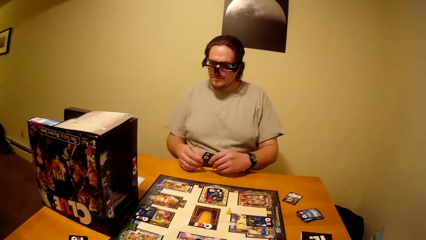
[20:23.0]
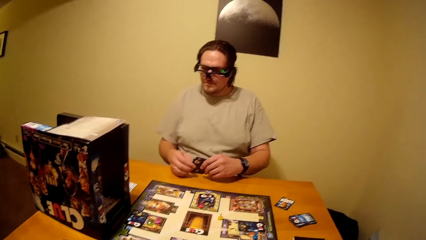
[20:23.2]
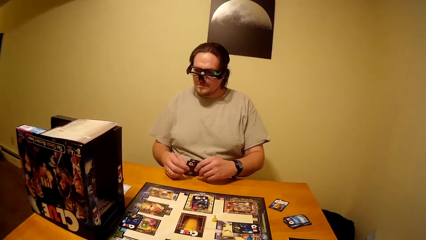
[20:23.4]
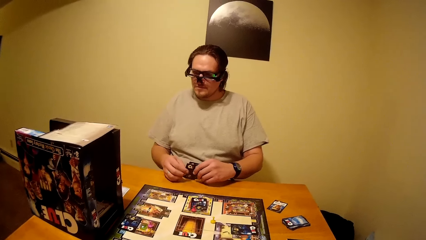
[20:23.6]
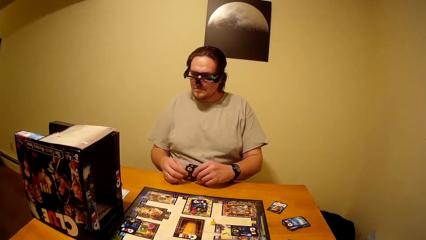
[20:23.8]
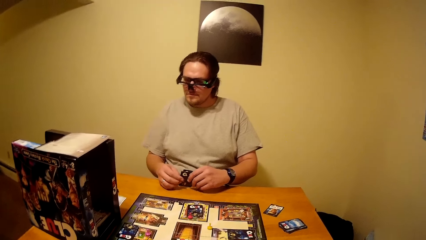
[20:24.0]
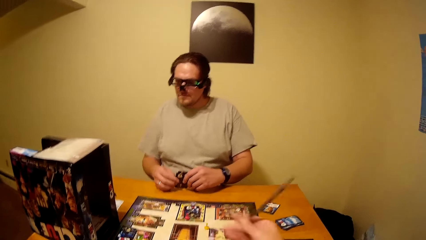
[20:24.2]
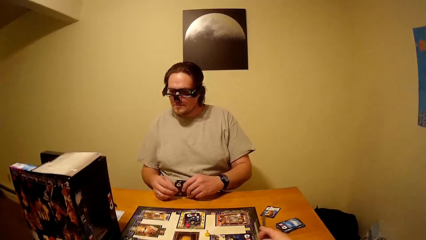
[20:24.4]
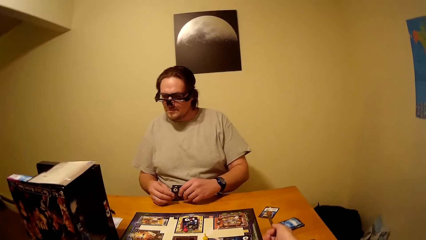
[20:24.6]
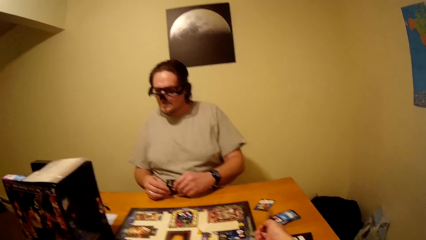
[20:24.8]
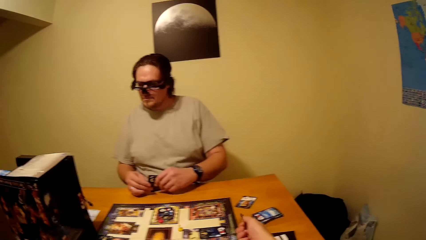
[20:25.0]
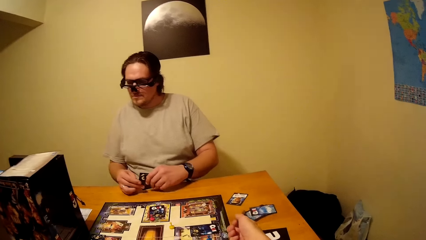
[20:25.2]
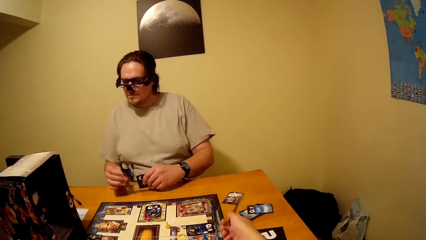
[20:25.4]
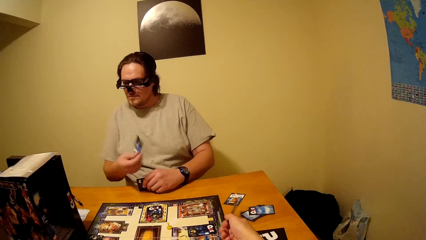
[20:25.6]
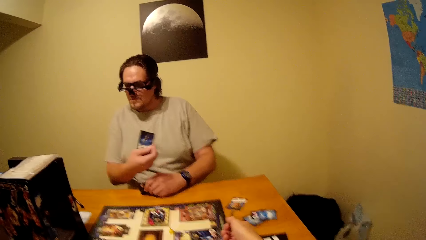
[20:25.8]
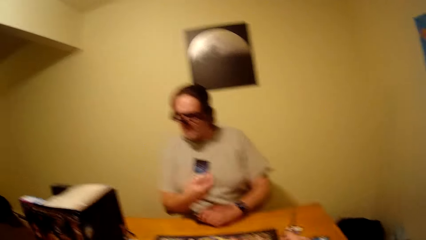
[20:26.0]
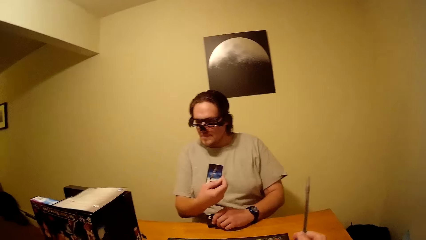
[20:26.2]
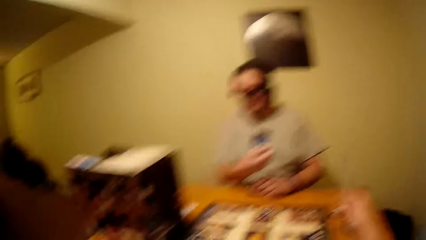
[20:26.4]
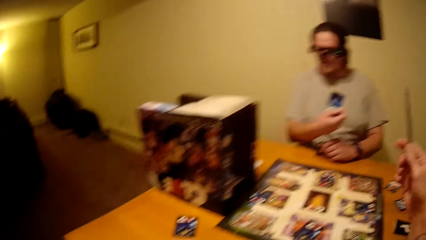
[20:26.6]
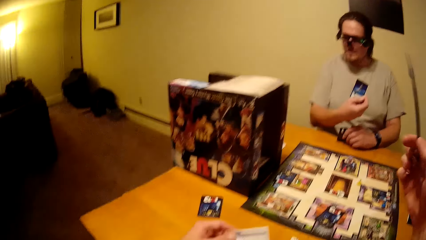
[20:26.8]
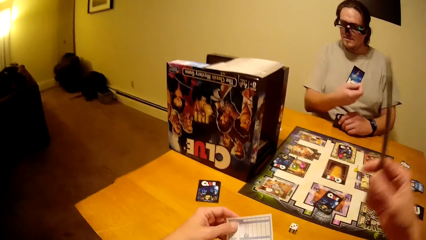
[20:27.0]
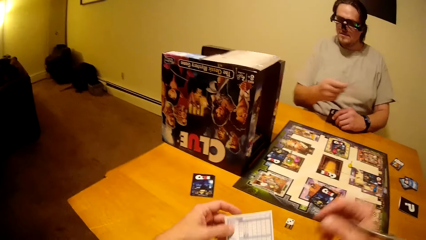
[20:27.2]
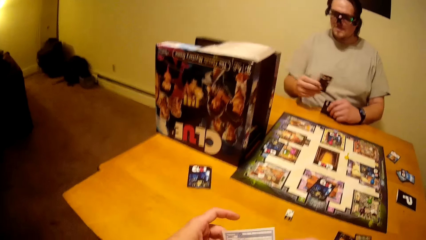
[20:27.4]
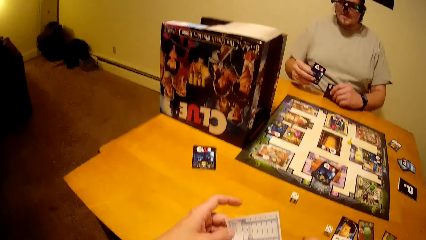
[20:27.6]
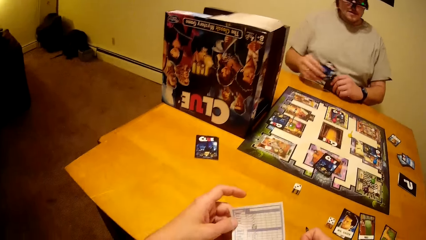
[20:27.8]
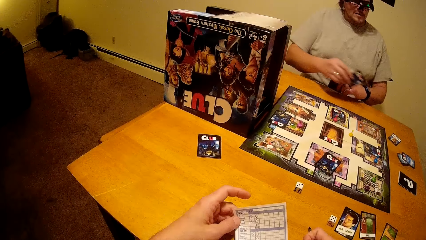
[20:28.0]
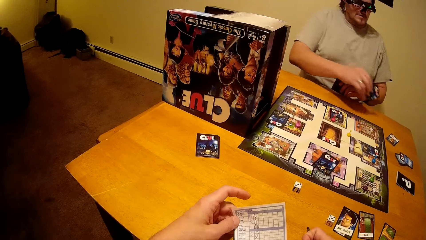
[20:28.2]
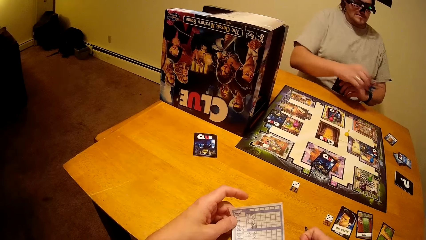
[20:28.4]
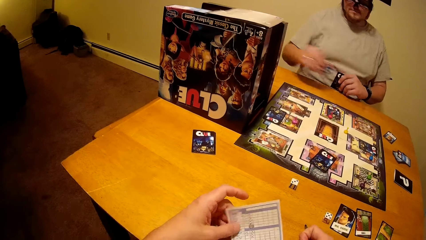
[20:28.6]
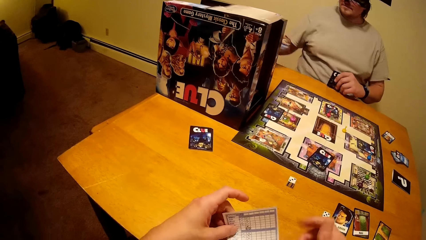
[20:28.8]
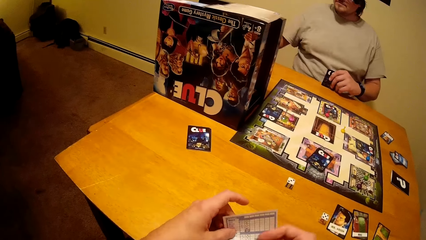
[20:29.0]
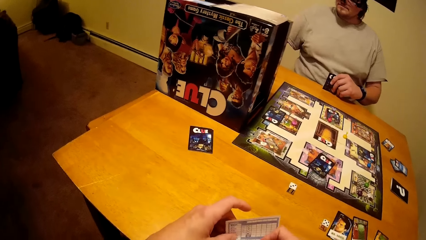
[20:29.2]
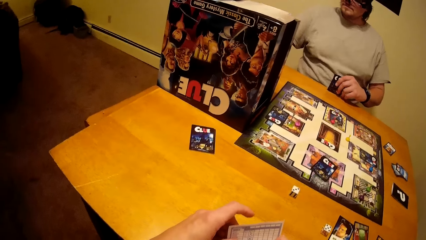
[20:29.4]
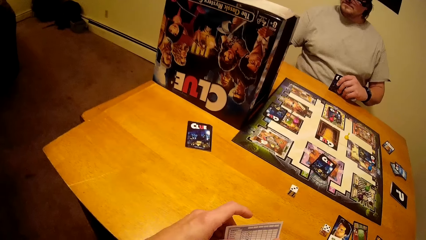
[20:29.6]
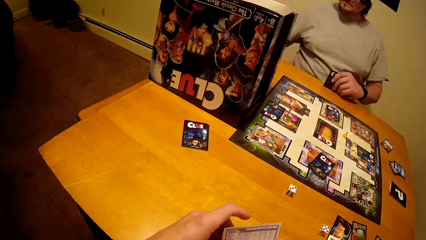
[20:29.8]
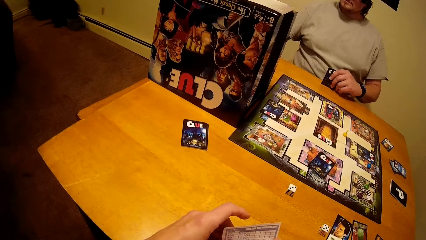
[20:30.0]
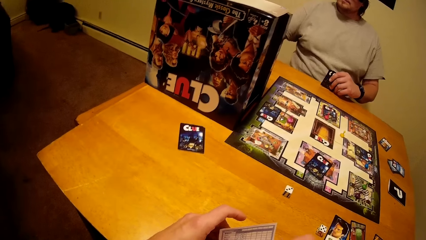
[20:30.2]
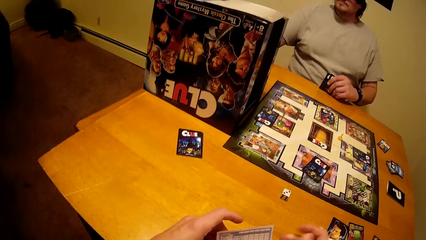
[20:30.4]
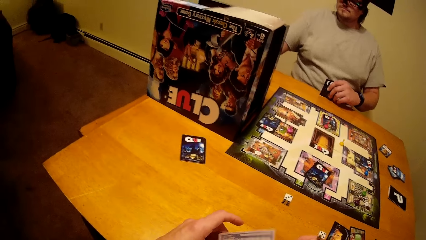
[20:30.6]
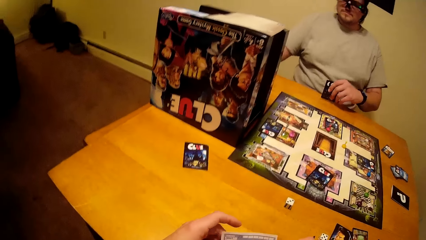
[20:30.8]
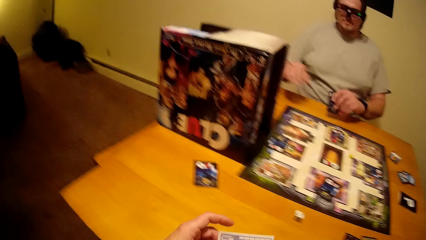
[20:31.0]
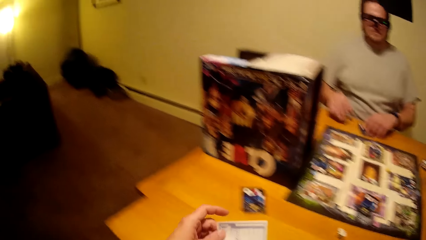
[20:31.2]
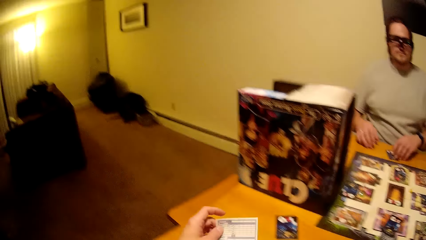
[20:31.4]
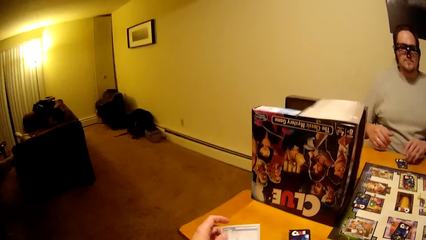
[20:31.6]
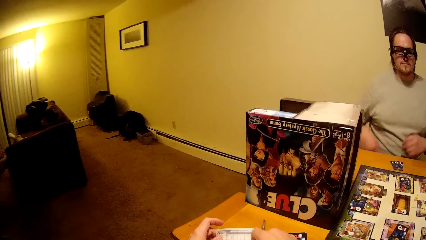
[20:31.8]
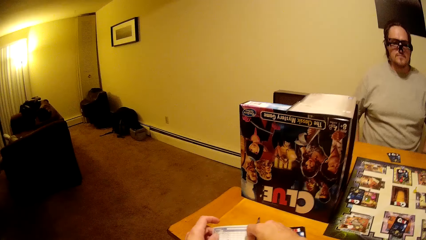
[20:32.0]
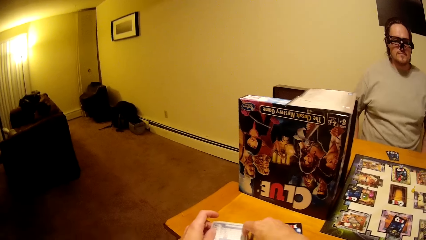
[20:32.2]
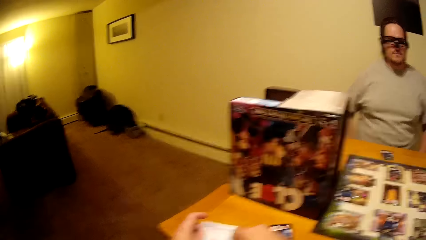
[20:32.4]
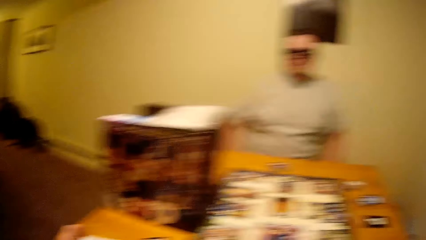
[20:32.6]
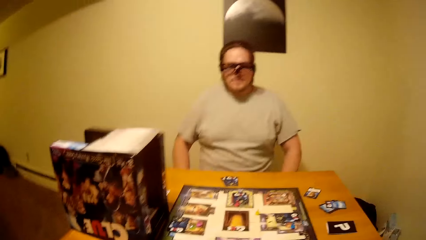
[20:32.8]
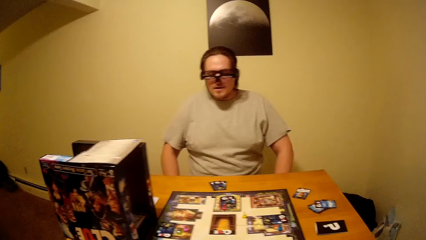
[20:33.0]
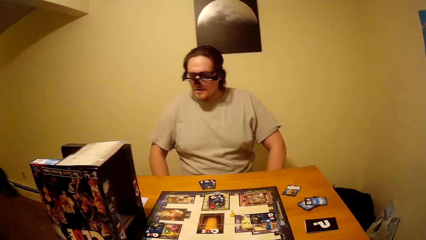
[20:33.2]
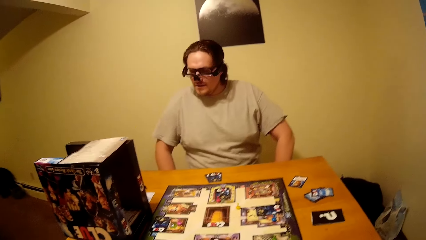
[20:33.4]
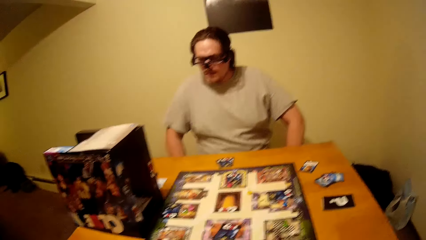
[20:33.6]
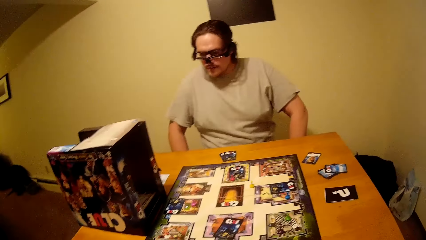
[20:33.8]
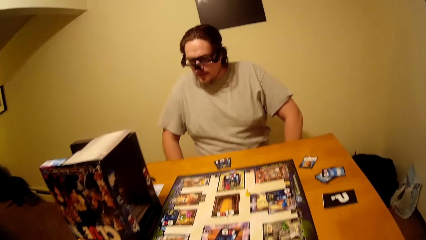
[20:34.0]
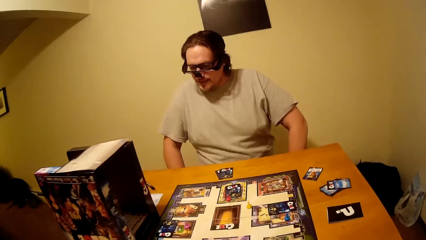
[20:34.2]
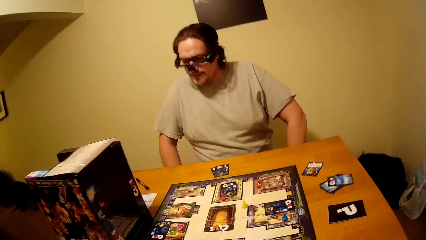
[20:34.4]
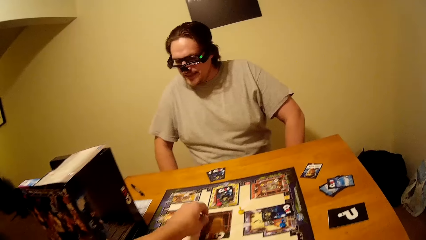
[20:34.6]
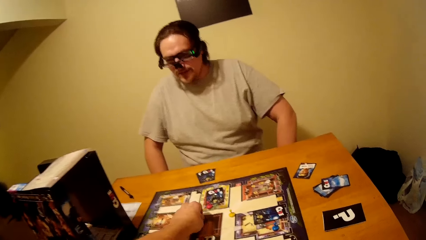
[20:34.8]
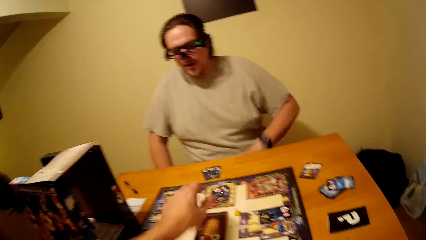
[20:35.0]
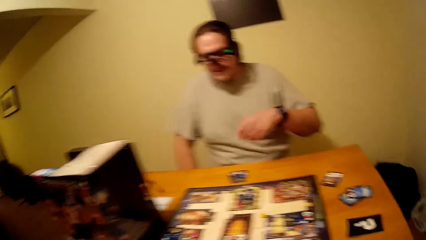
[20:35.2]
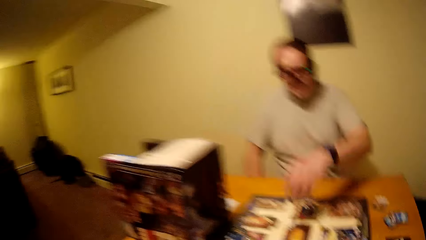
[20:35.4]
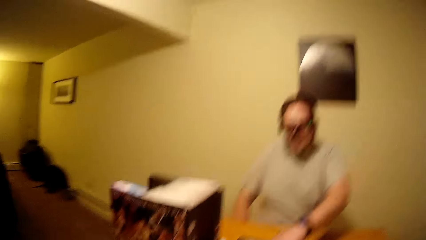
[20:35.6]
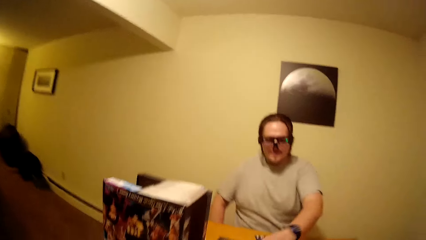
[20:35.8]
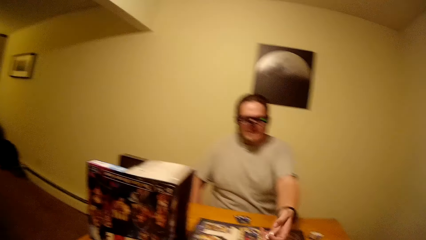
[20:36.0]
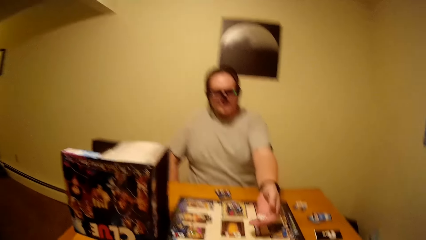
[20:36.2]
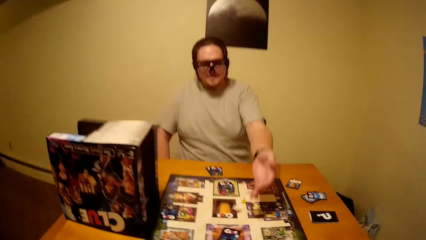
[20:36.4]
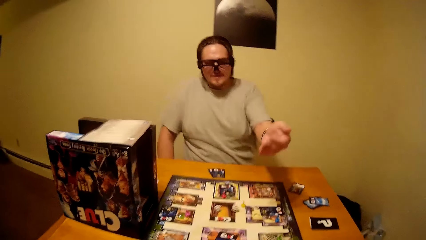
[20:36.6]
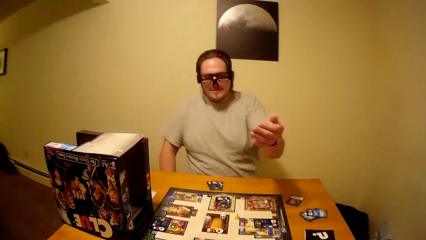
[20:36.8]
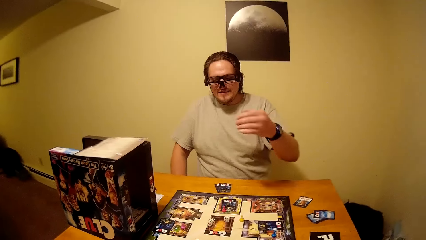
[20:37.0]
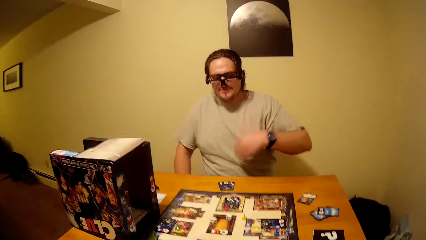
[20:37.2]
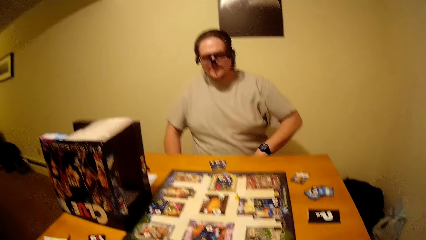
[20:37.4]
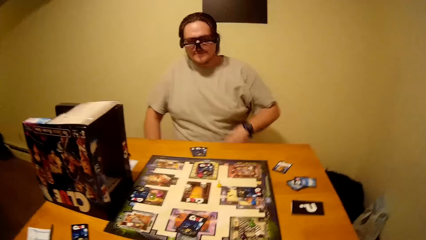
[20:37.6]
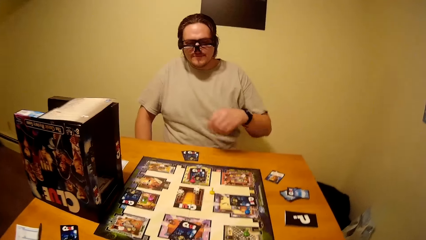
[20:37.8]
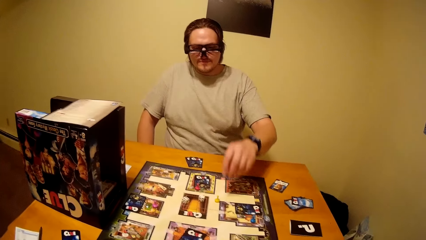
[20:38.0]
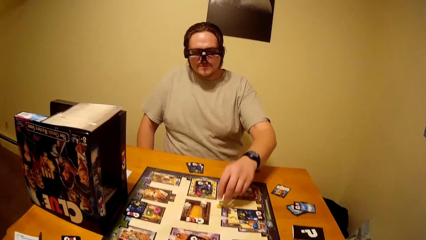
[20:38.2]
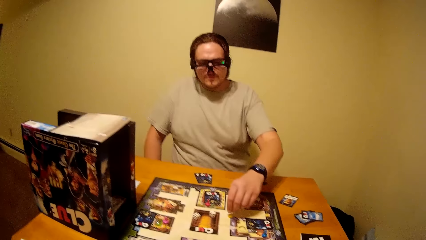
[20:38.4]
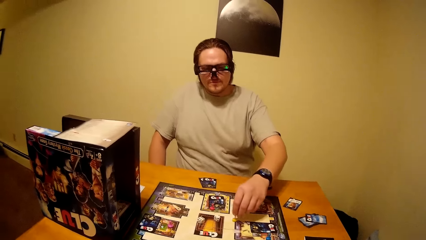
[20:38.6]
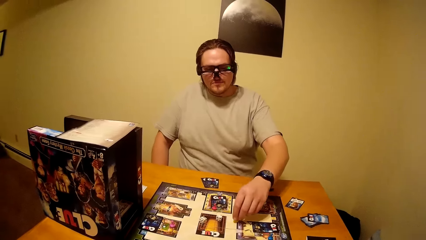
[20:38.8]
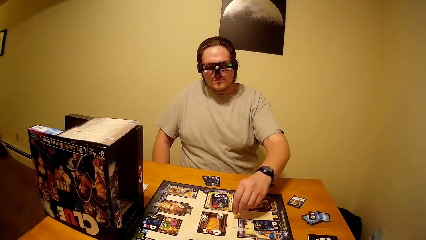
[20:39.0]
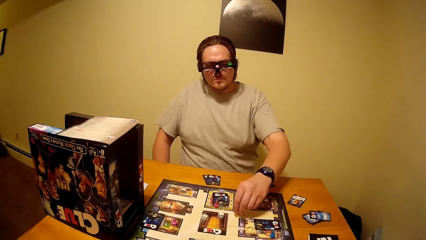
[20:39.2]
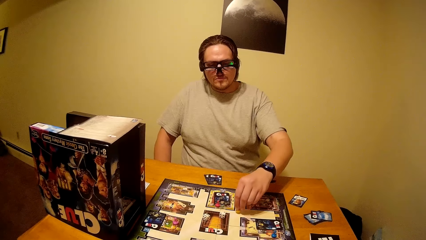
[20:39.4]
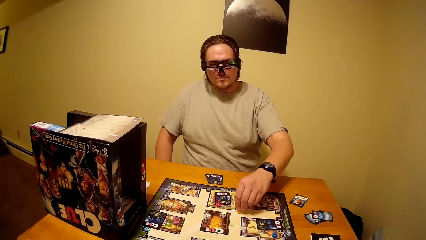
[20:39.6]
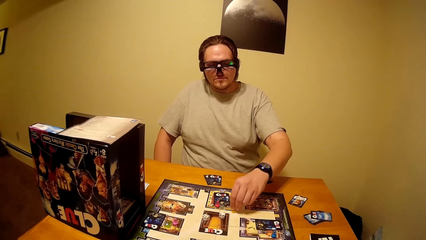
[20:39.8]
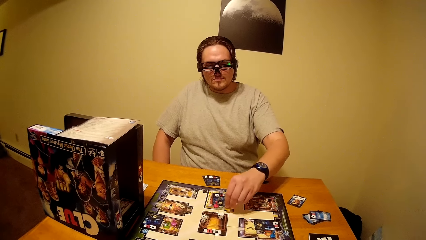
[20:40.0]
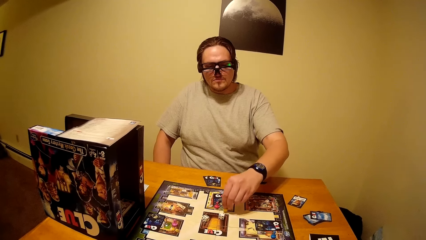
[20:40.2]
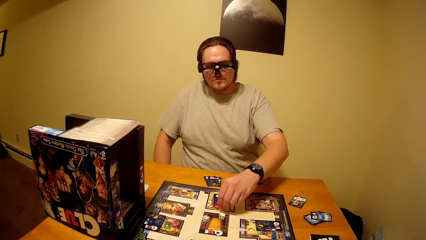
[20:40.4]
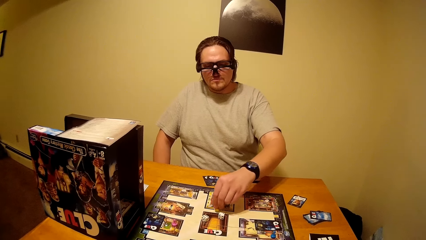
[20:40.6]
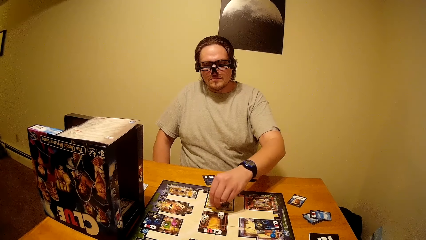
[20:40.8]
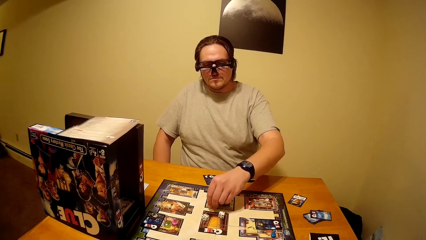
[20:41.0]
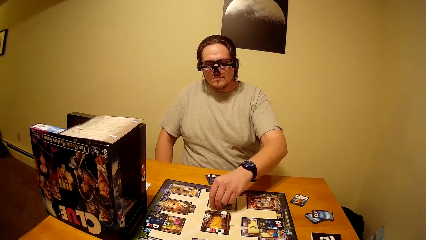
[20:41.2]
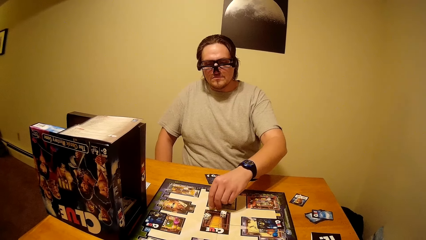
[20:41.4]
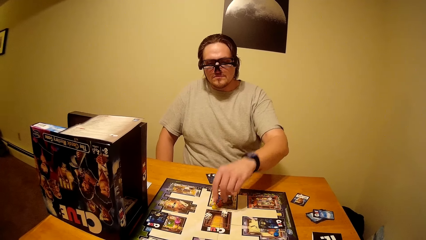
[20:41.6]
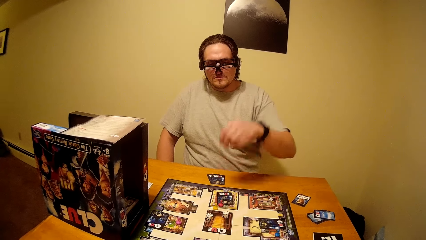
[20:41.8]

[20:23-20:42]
The camera wearer points at the board game cards with a pen. They write on paper. The man drops the board game chips on the table. He moves the chess on the board game.
